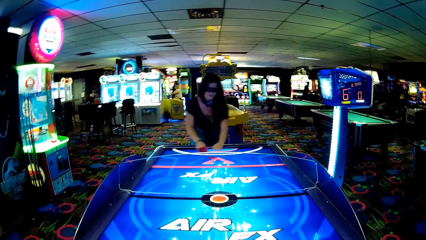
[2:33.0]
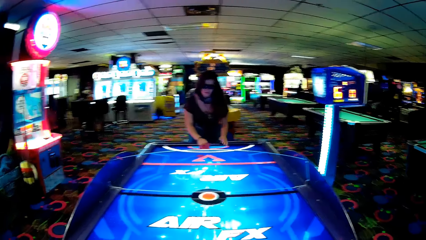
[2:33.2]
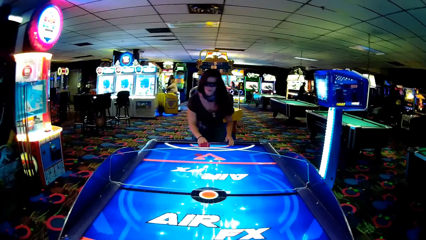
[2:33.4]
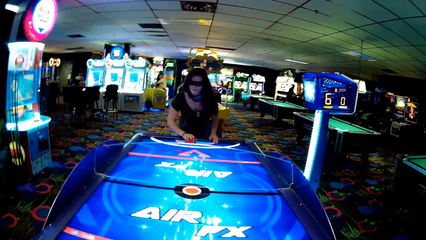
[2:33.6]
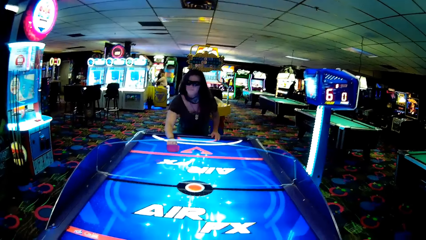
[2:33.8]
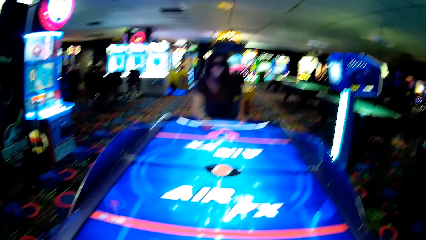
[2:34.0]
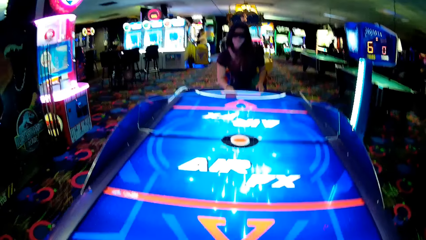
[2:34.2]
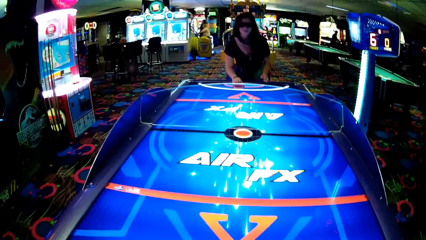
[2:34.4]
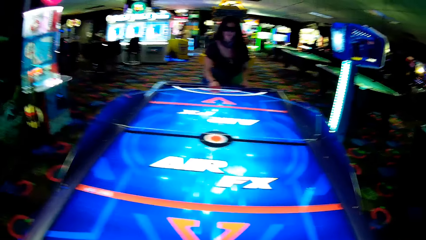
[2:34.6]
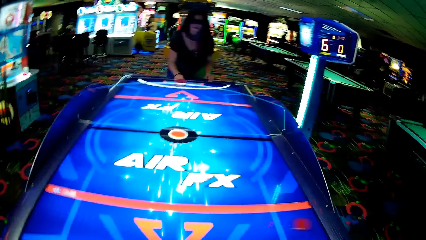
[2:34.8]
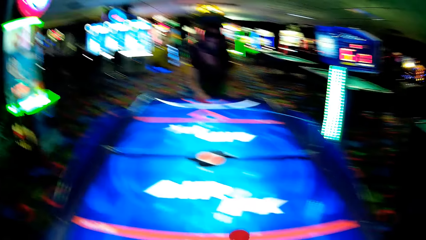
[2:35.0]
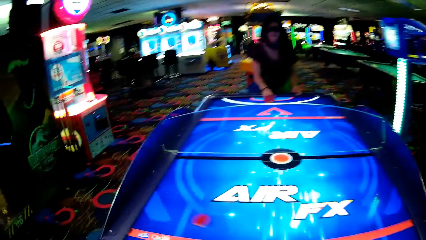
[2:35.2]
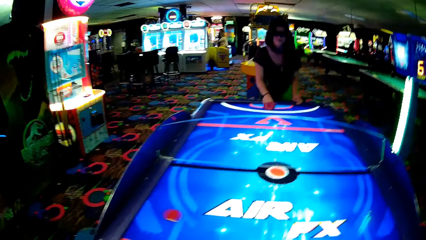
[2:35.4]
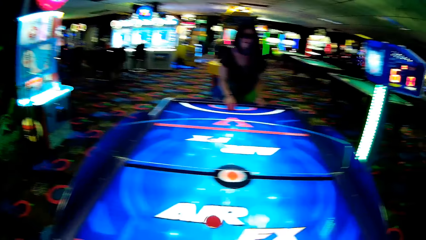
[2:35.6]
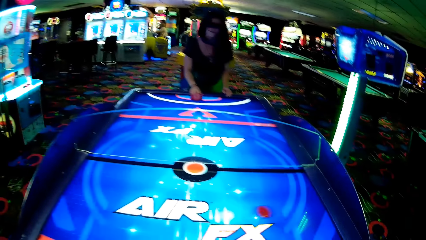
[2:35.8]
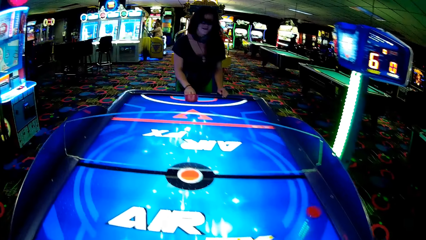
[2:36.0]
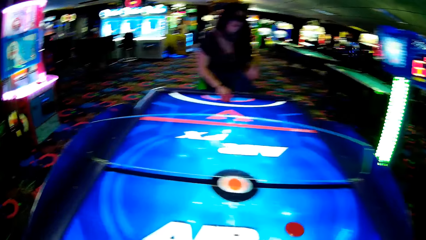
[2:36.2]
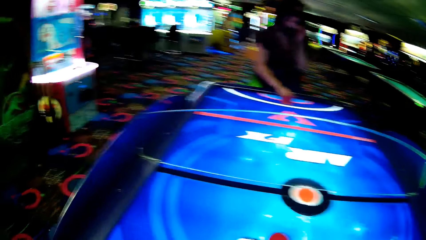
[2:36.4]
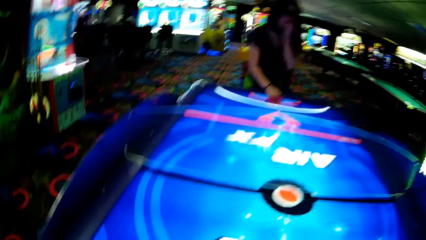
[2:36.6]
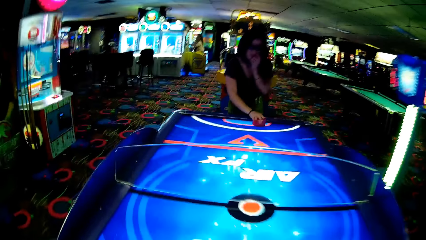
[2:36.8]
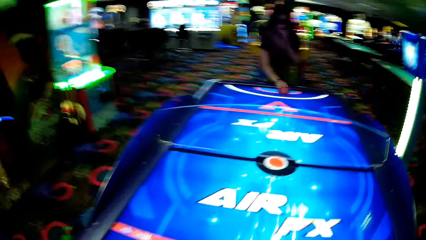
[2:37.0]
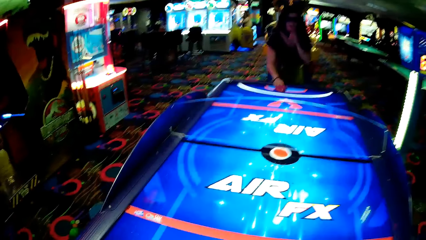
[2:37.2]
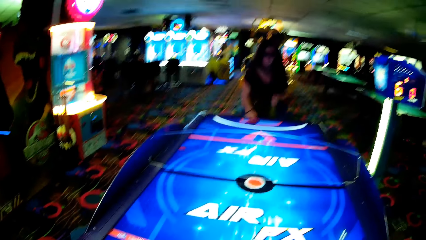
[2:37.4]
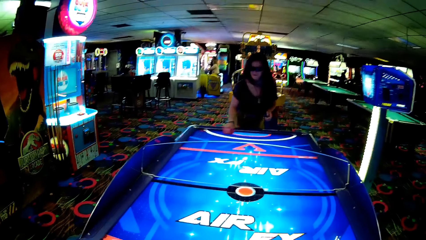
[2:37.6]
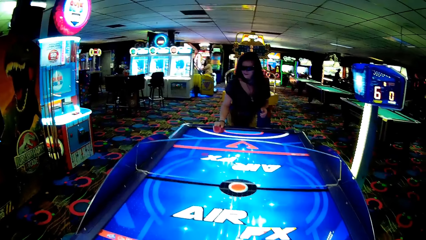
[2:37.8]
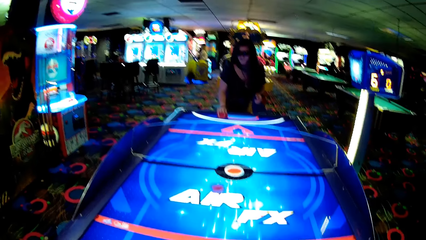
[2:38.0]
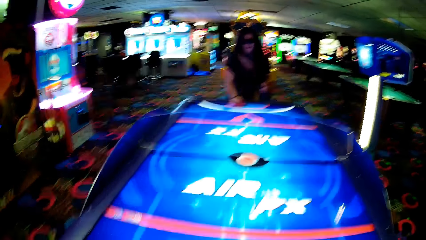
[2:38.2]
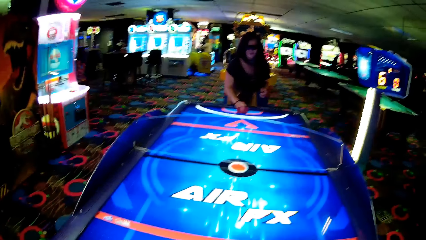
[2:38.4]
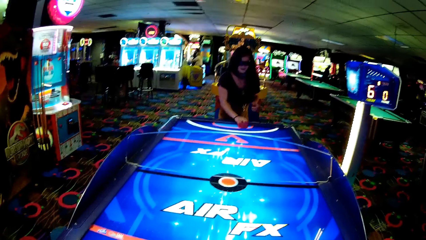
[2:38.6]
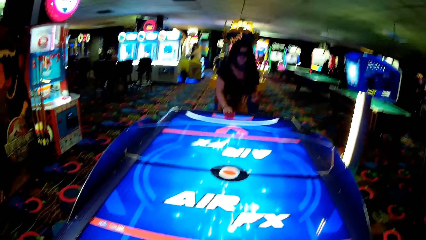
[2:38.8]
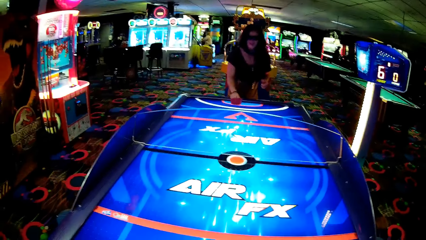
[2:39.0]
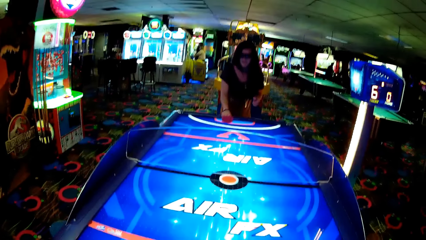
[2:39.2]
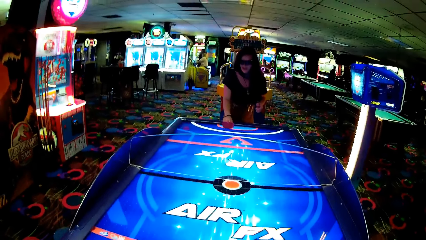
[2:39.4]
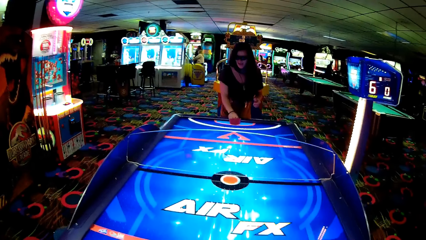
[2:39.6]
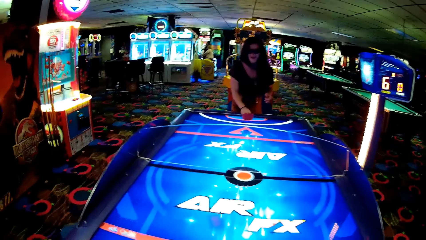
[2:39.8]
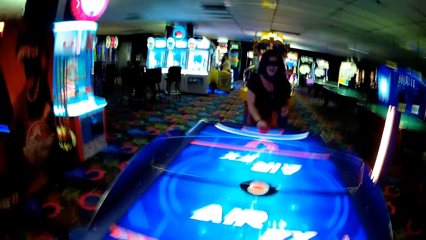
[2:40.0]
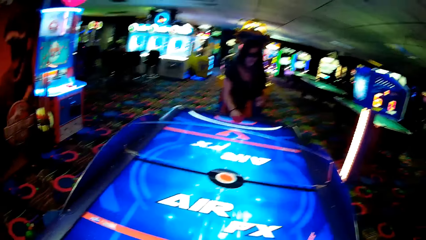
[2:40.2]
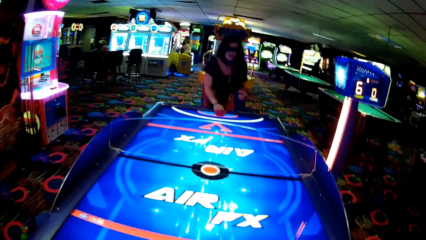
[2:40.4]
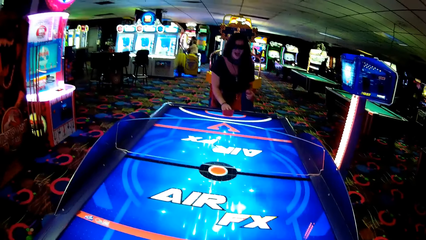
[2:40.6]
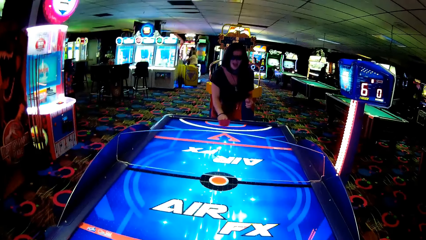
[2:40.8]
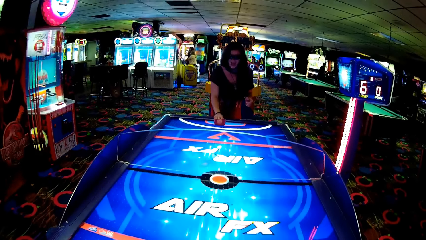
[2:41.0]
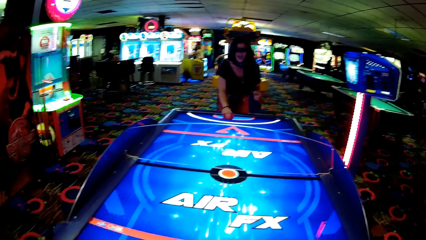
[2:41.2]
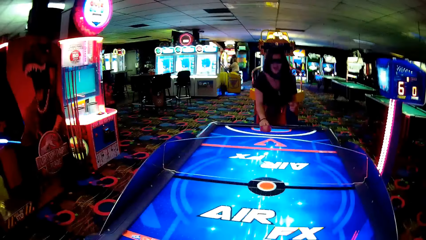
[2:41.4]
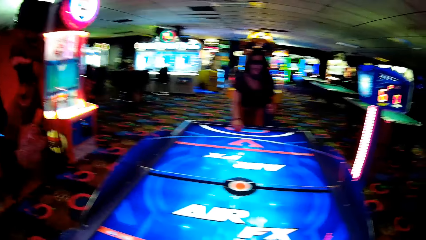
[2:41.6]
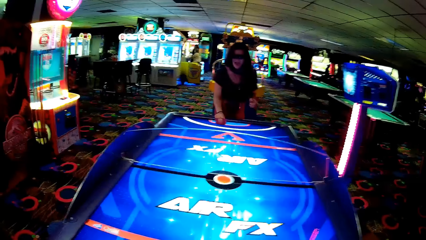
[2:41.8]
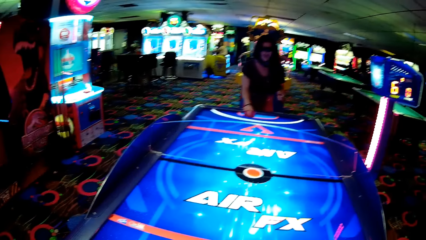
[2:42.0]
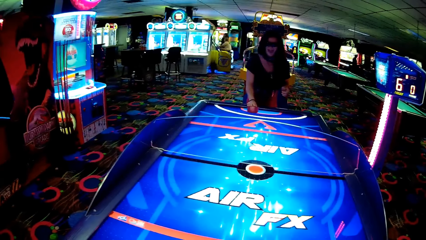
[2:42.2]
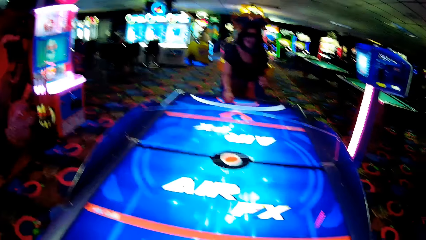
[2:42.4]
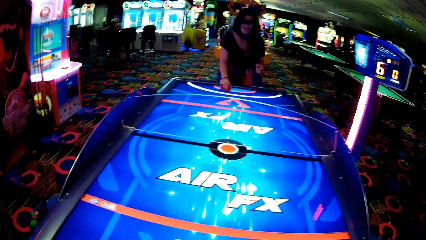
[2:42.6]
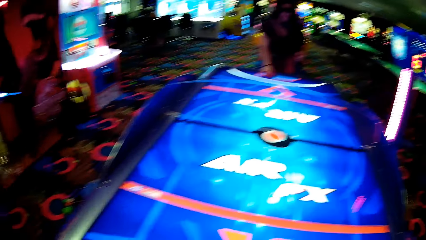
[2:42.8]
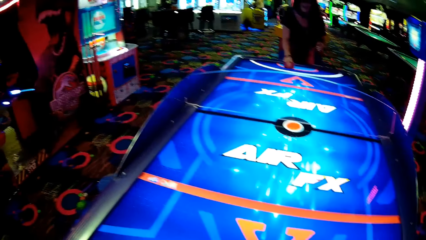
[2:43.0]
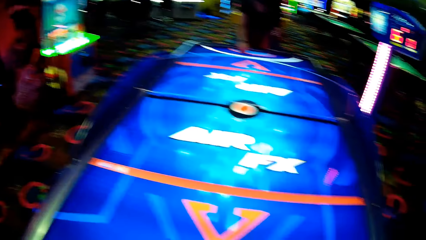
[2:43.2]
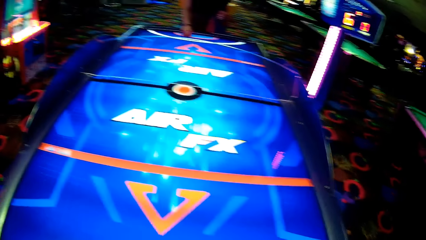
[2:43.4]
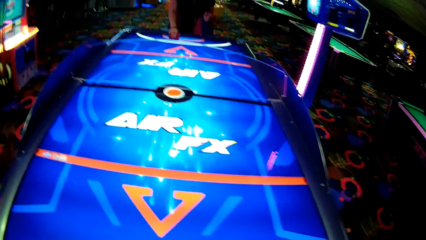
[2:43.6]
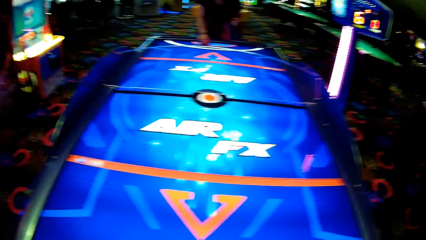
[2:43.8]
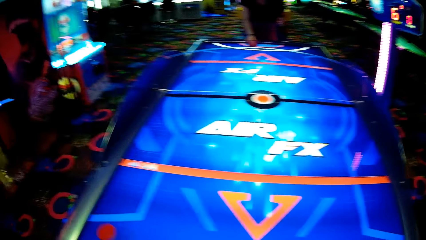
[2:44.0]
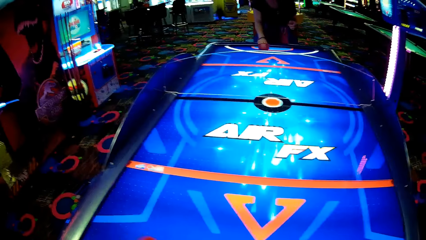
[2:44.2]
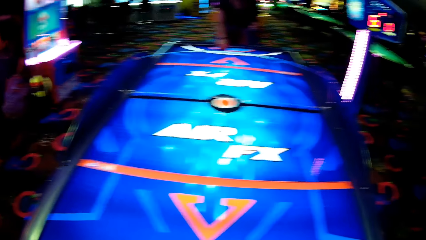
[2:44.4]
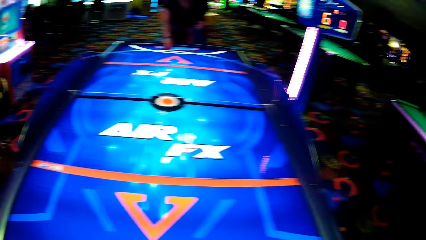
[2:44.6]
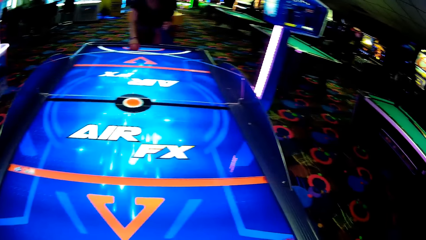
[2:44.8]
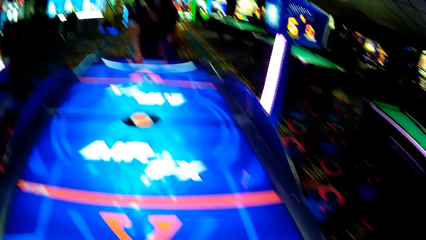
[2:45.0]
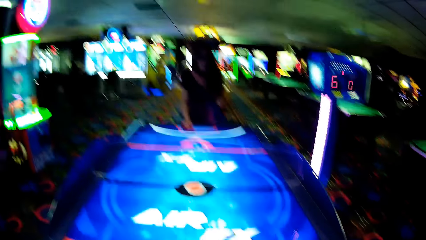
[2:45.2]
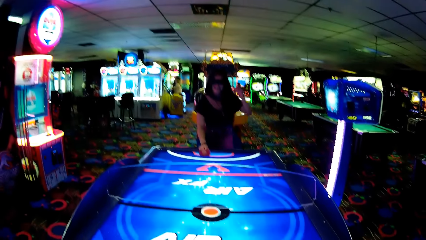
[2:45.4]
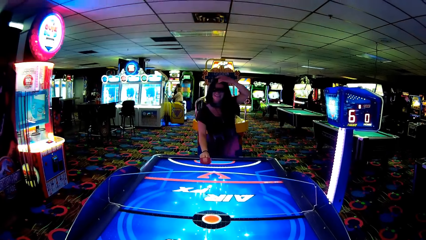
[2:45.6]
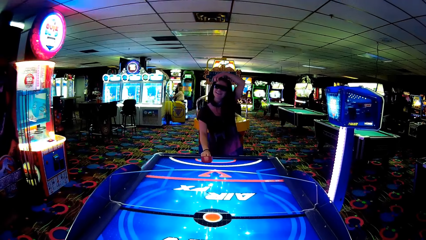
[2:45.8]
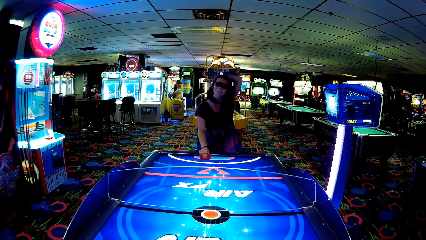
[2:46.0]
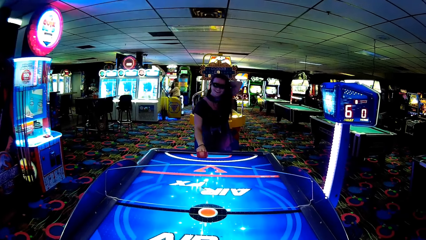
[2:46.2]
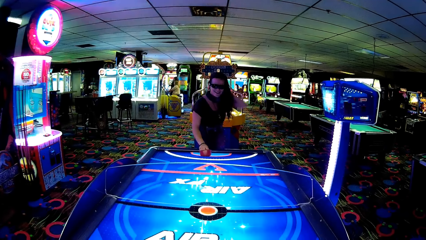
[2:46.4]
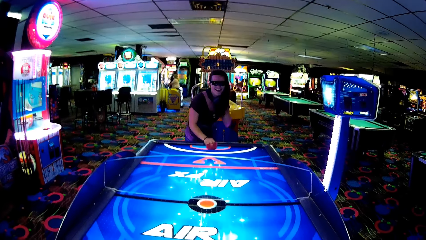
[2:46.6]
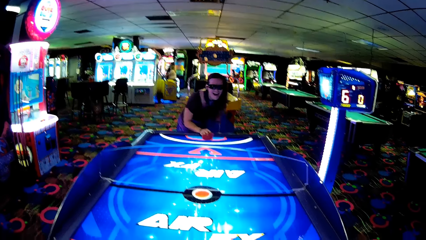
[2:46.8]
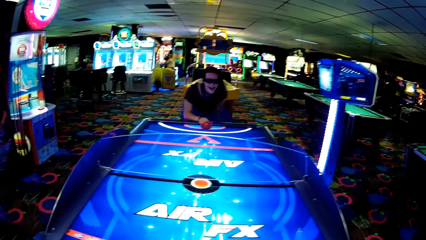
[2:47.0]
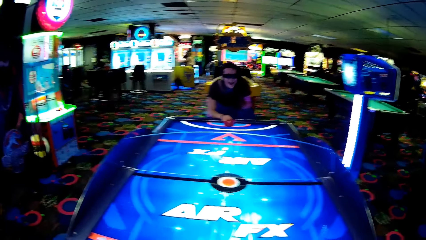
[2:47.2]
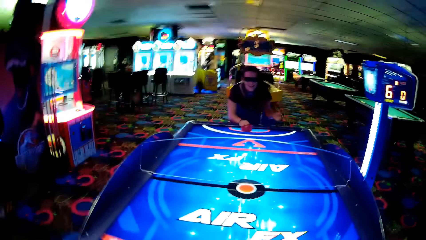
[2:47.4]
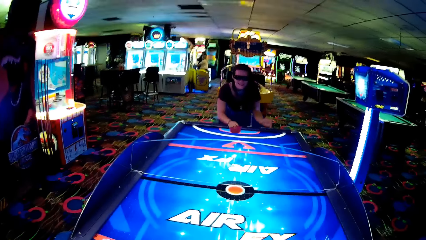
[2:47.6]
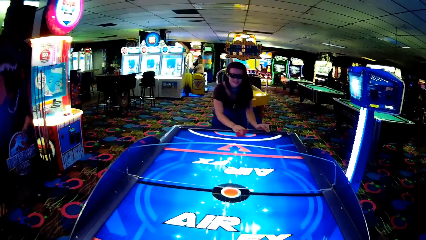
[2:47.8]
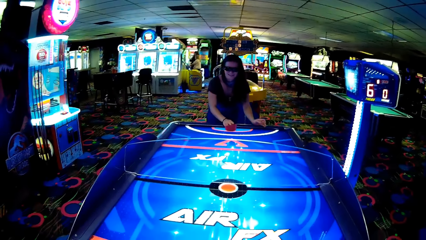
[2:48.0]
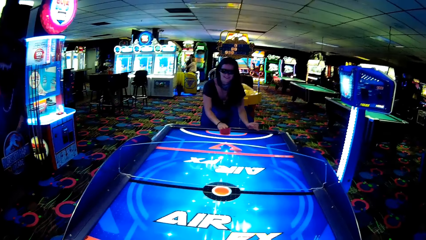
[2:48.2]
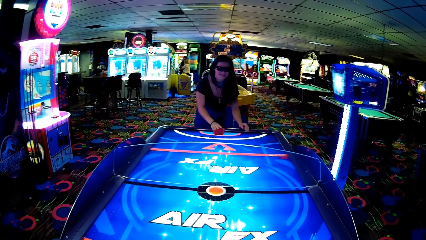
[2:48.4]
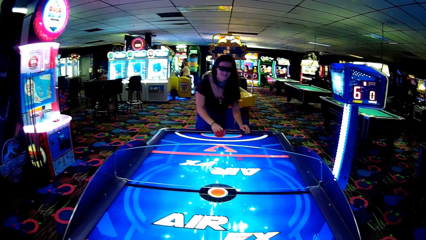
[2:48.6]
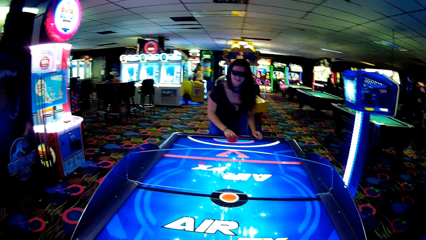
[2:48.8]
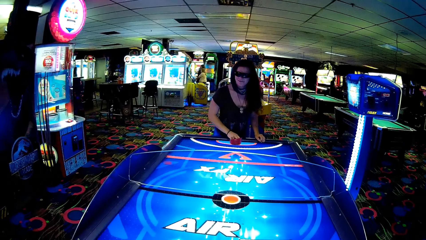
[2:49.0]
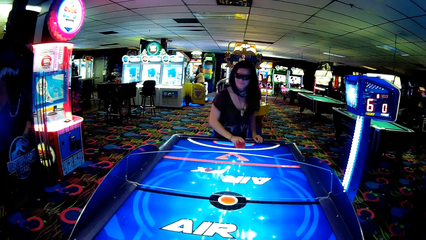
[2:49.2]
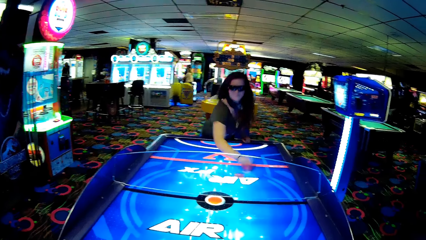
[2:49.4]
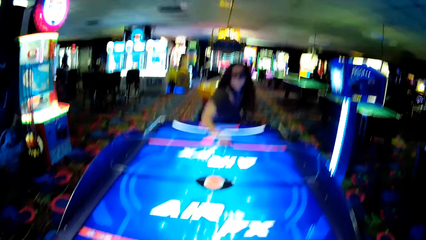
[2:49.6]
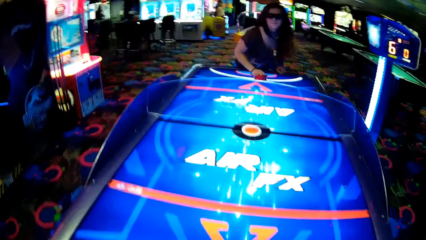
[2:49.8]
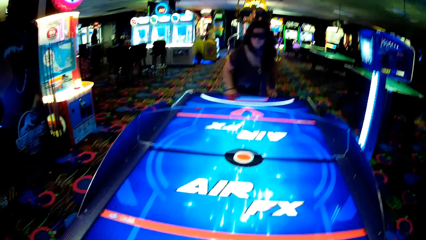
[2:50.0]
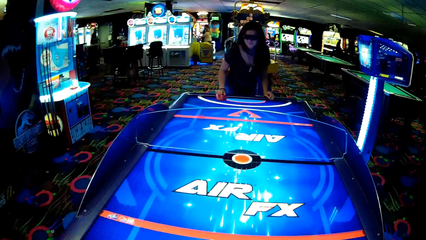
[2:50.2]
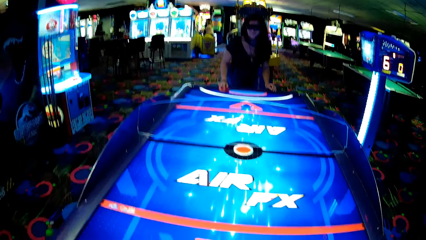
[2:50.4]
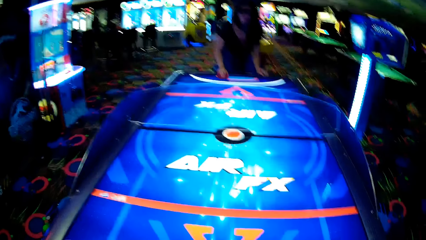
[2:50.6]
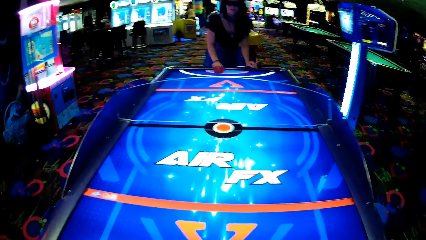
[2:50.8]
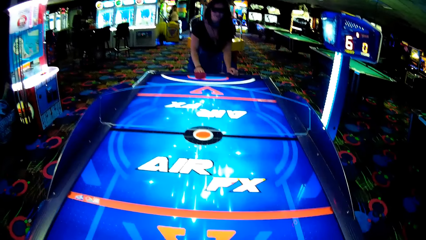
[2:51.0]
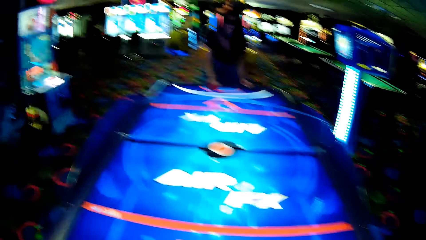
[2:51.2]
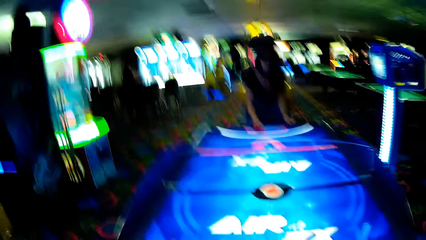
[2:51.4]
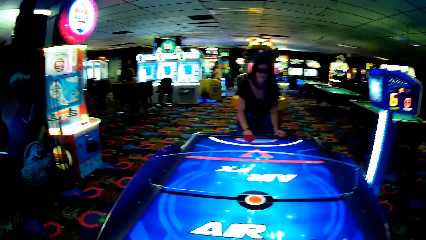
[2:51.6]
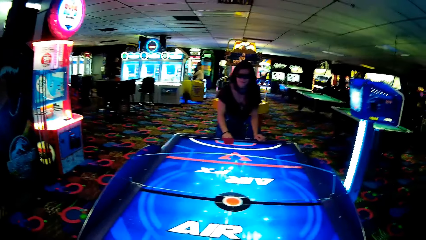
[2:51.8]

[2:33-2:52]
A lady strikes a puck and moves something. The camera wearer moves something and strikes the puck. They look around and strike the puck. The lady strikes the puck. Another woman lifts a hand. The camera wearer looks around and strikes the puck. The first lady strikes the puck, laughs, puts a hand down, moves something, and strikes the puck. The camera wearer strikes the puck.
